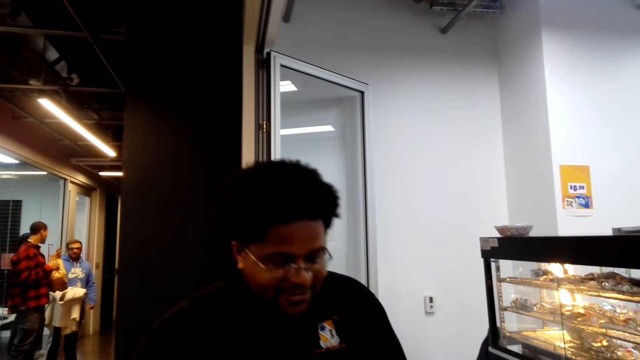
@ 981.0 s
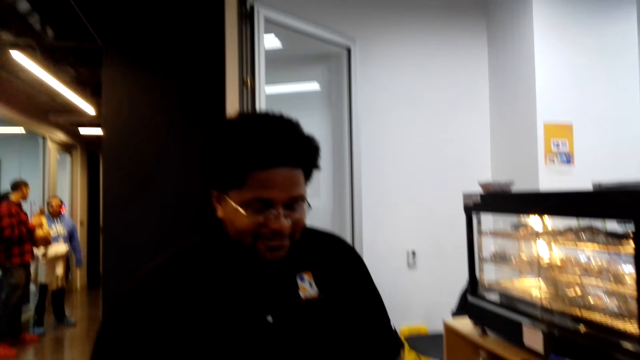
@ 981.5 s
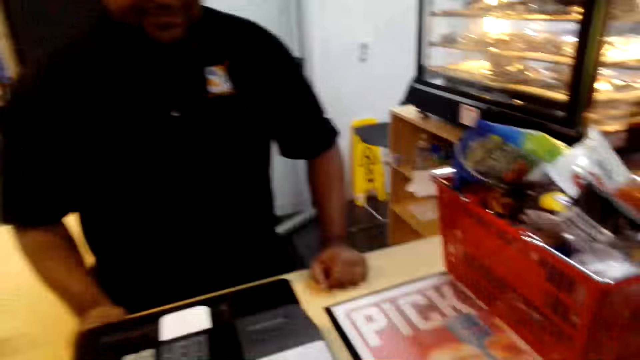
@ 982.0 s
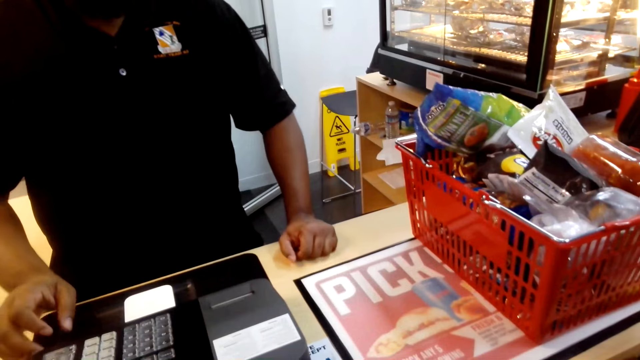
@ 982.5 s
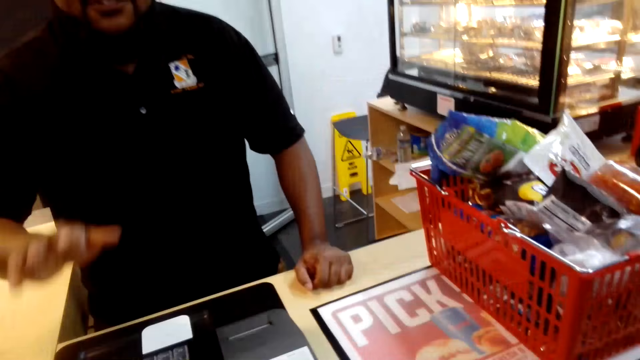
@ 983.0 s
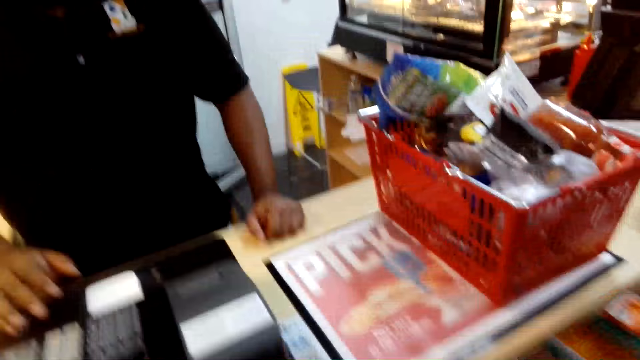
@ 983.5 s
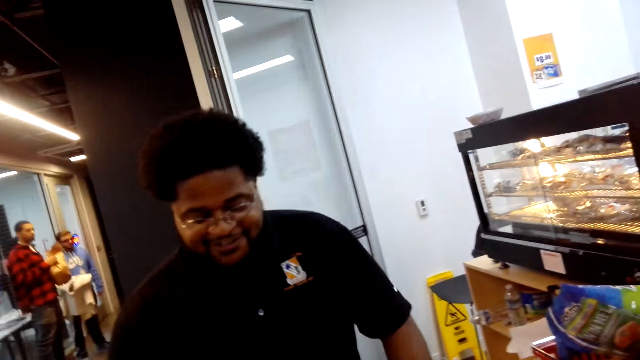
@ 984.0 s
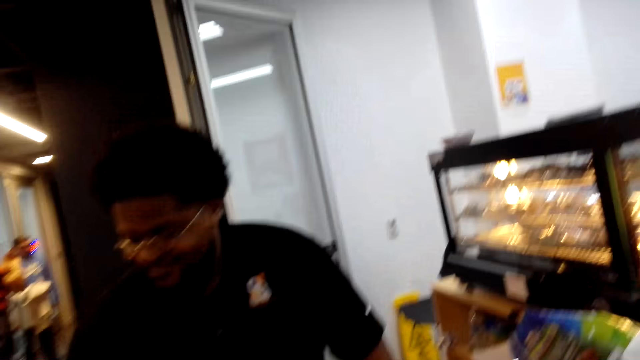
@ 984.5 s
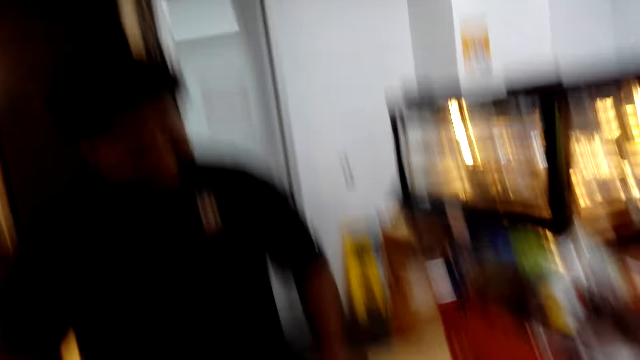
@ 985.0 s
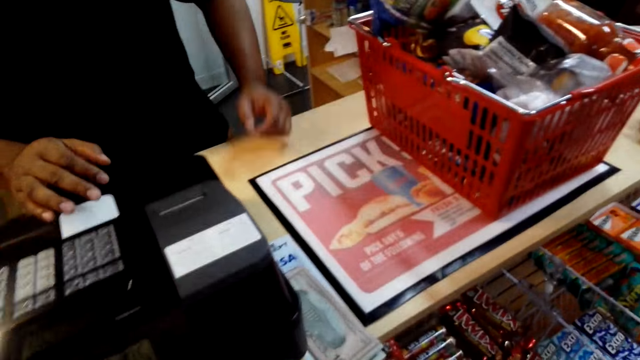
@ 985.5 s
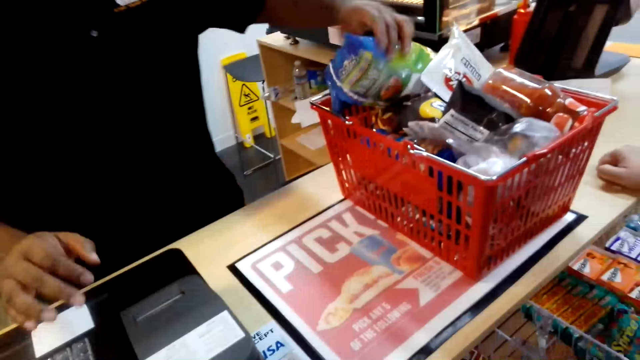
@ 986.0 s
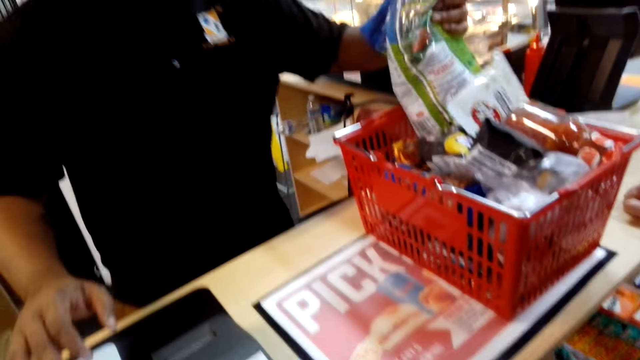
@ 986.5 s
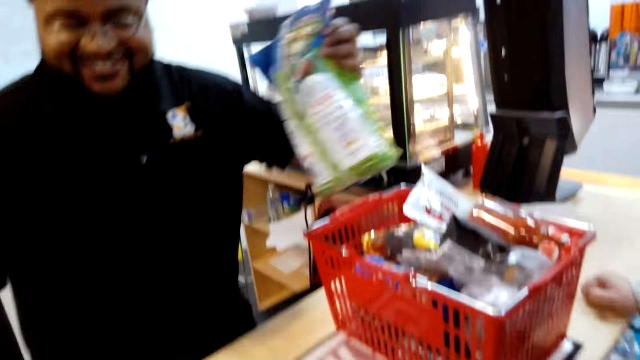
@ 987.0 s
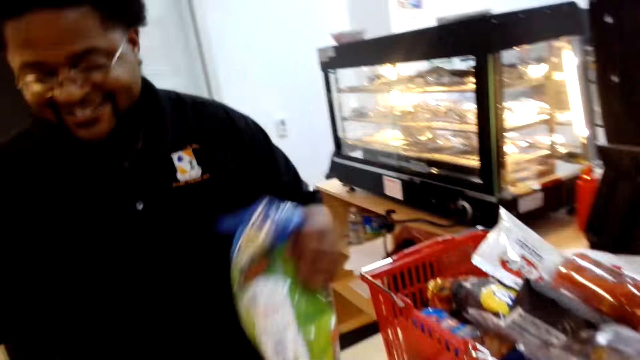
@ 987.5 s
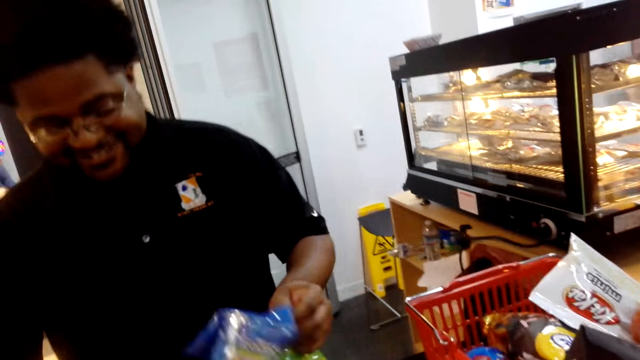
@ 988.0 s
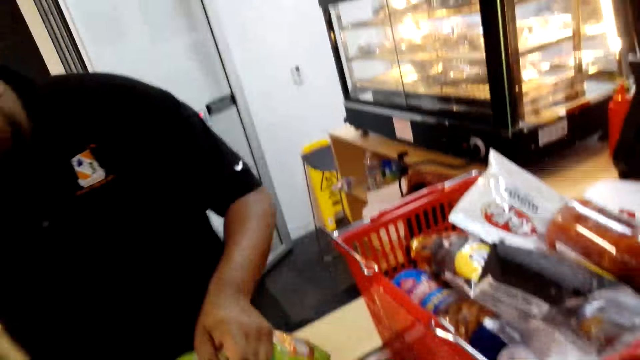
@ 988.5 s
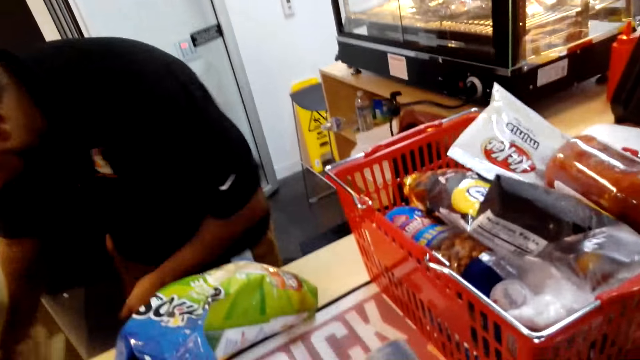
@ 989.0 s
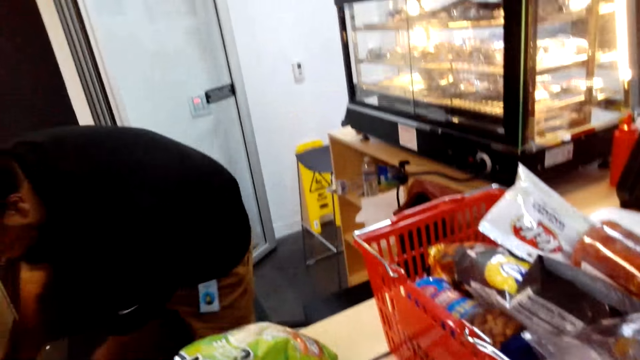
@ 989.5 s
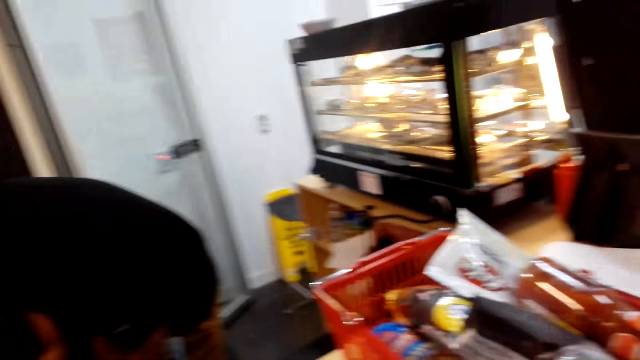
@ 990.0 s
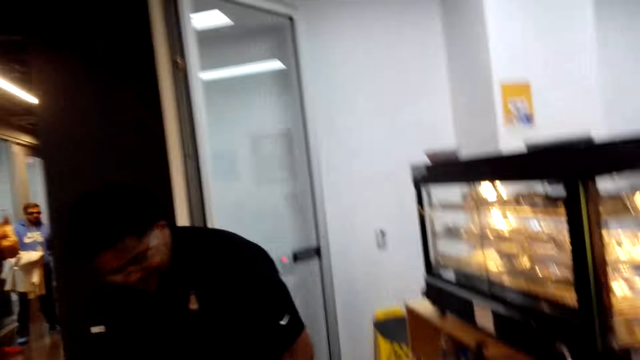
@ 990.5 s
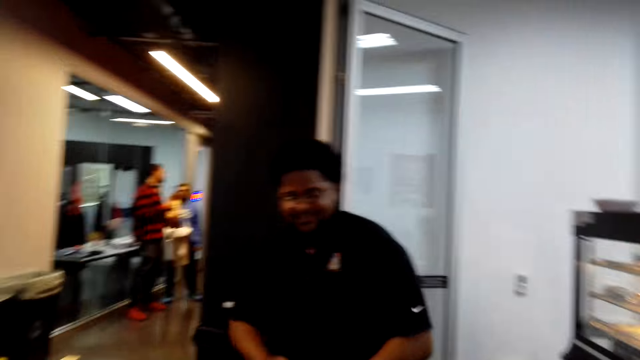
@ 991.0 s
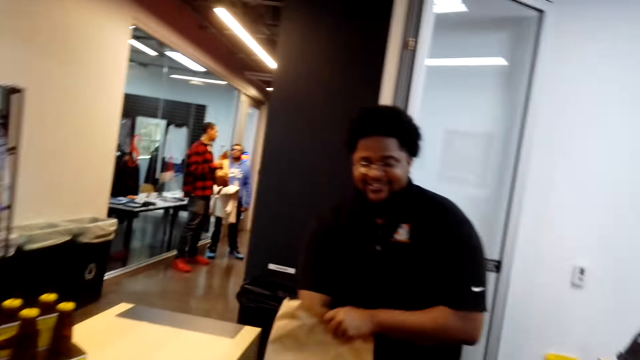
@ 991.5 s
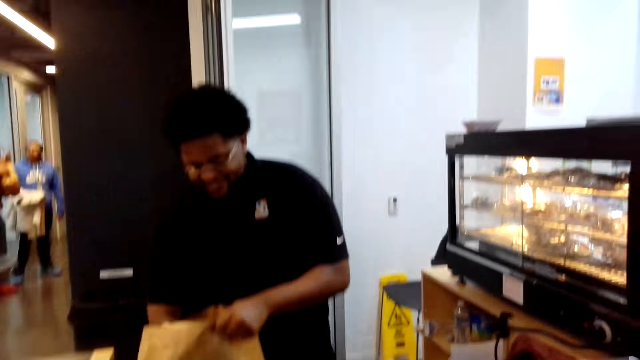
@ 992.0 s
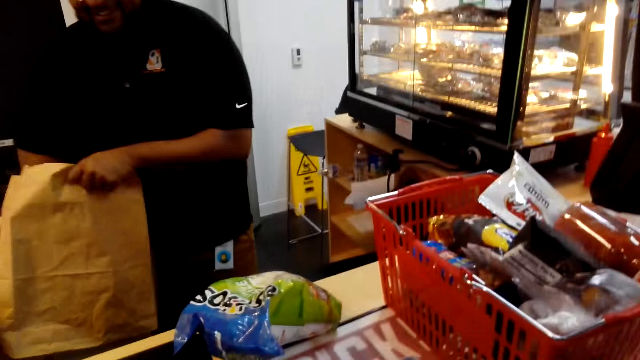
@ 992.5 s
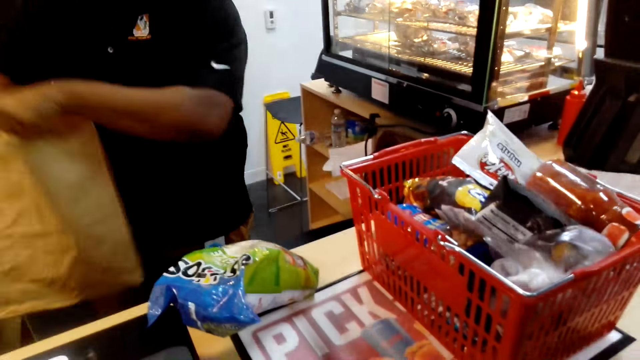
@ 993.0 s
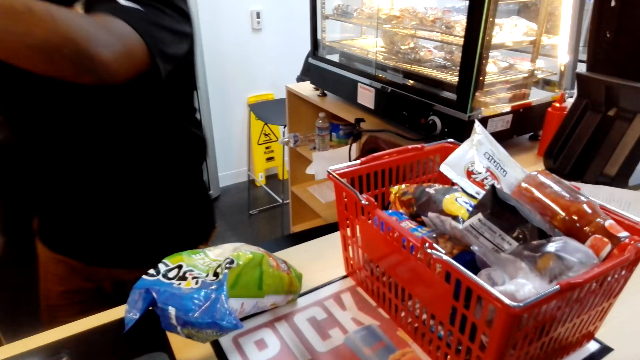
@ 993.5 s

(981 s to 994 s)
A man picks up something from the carrier, places something on the table and picks up the bag from the floor.

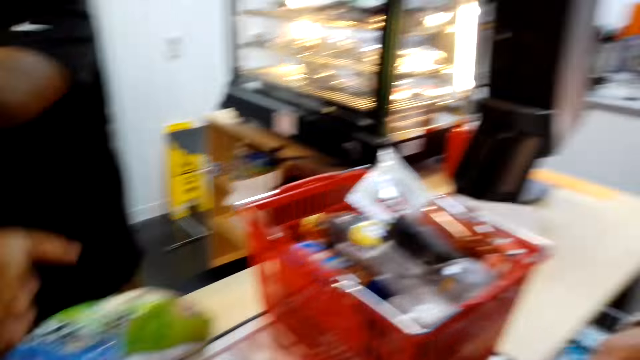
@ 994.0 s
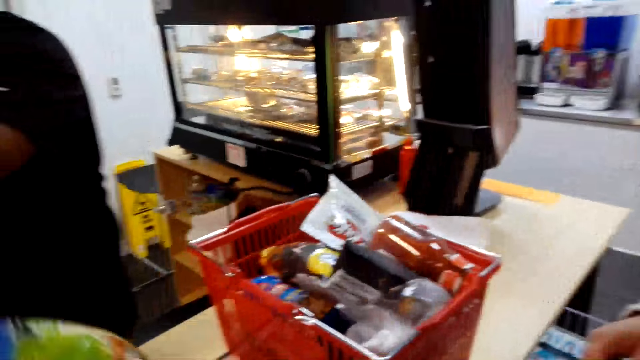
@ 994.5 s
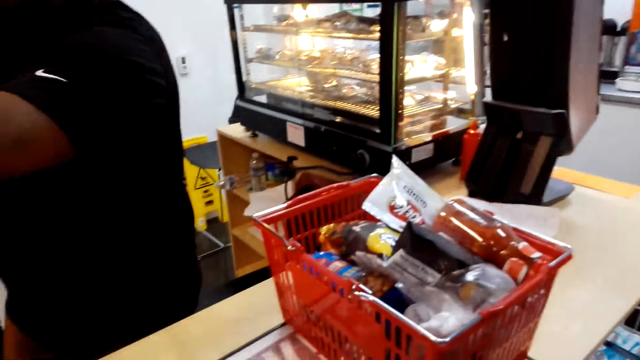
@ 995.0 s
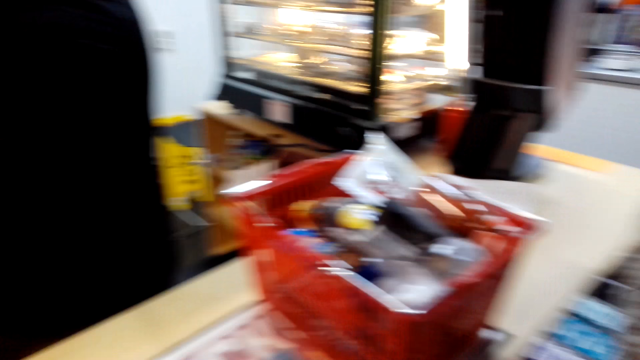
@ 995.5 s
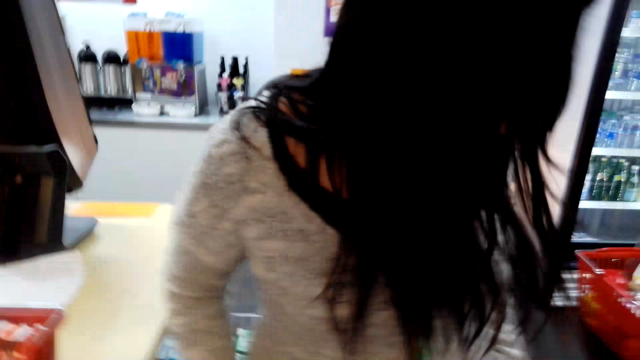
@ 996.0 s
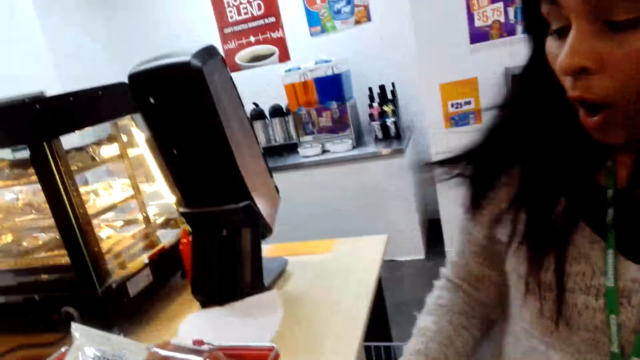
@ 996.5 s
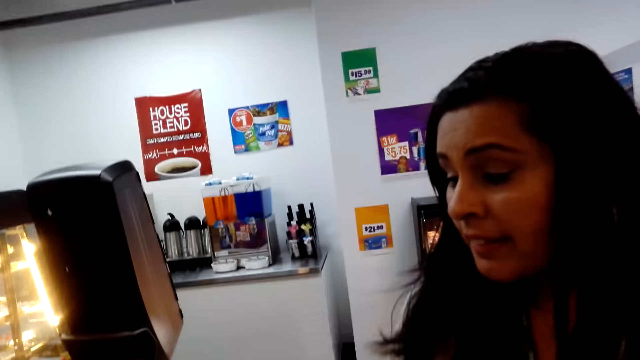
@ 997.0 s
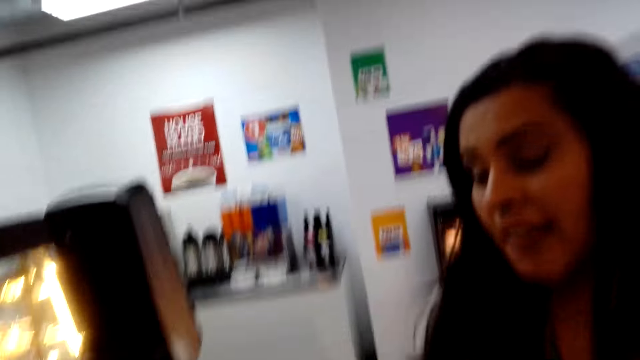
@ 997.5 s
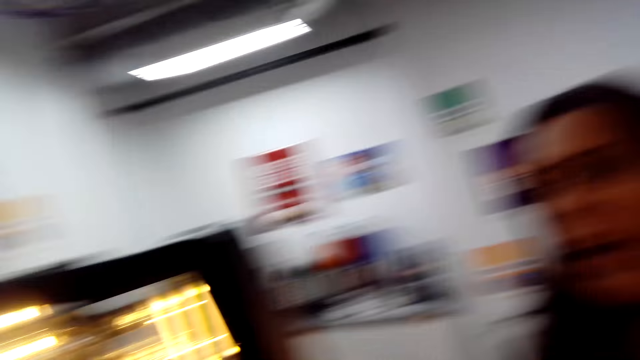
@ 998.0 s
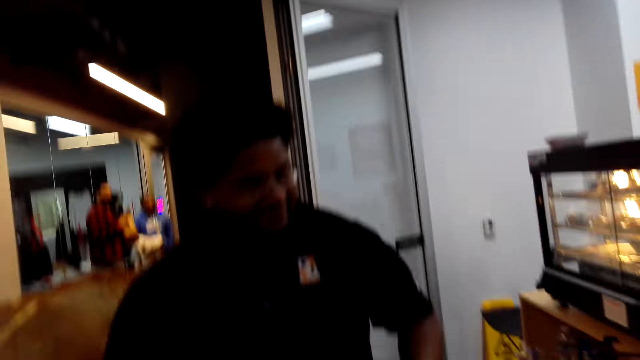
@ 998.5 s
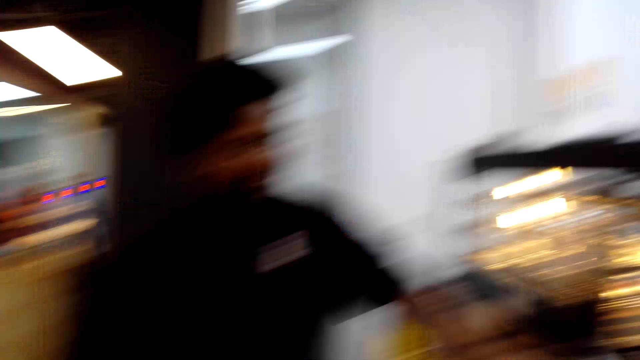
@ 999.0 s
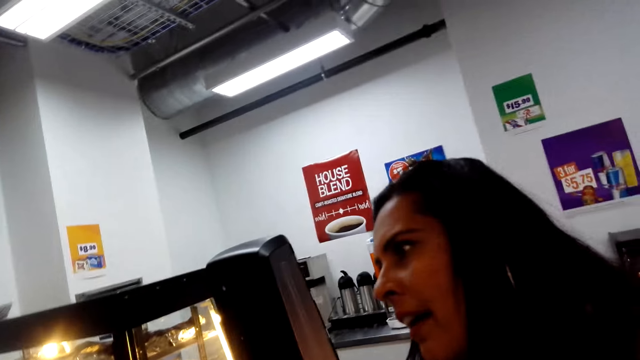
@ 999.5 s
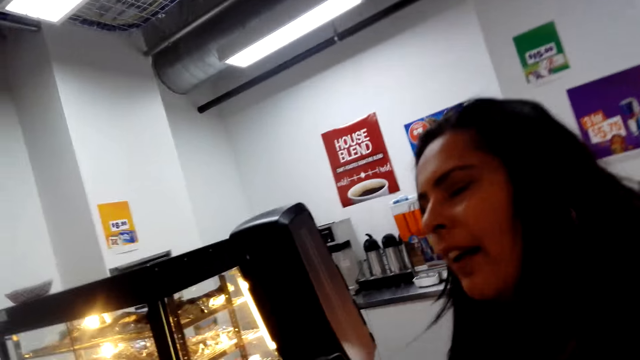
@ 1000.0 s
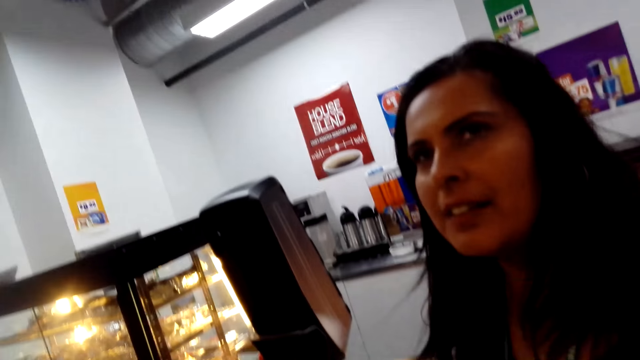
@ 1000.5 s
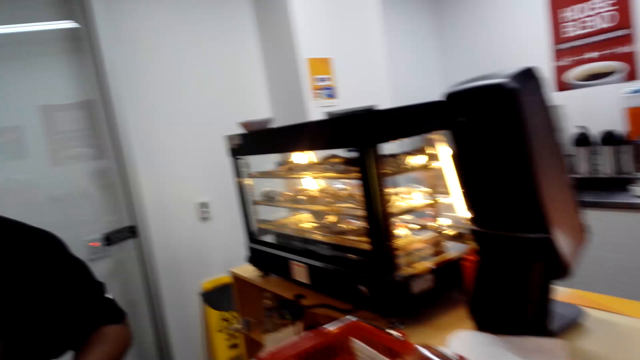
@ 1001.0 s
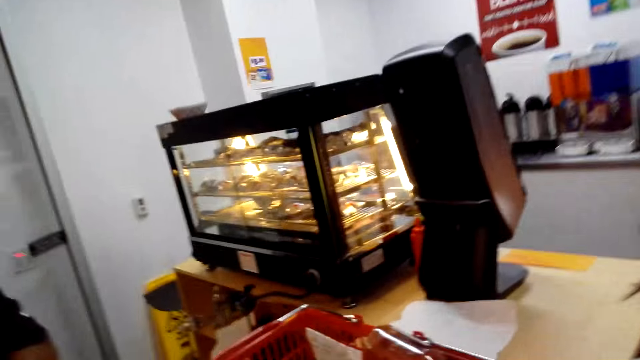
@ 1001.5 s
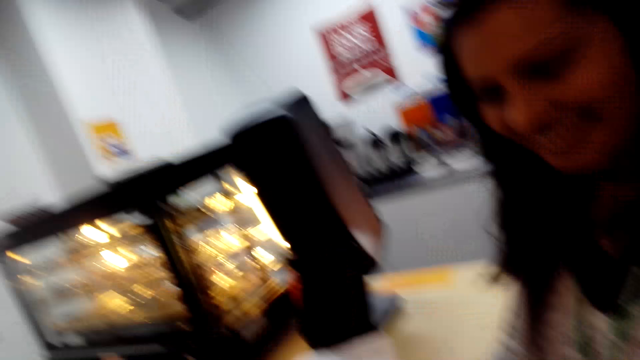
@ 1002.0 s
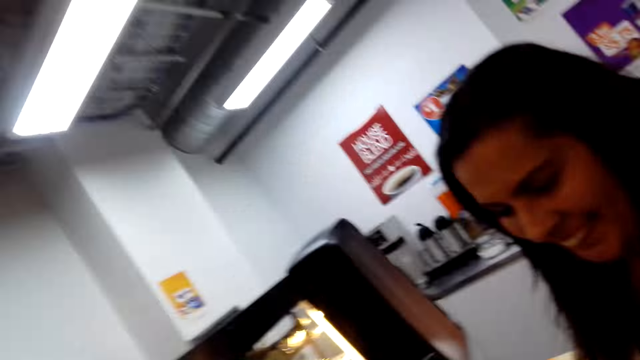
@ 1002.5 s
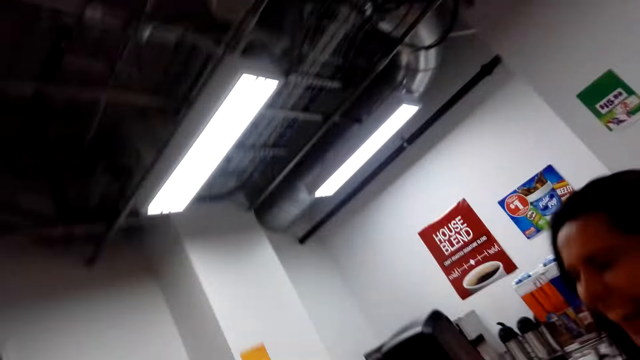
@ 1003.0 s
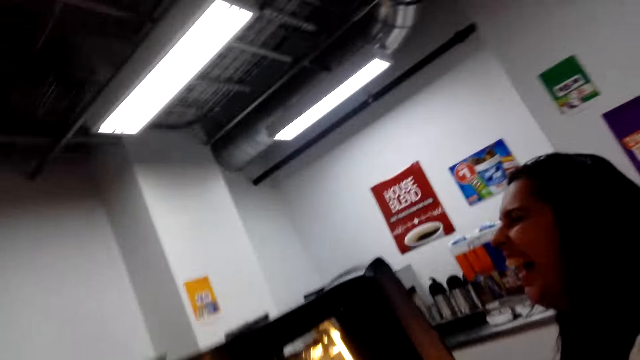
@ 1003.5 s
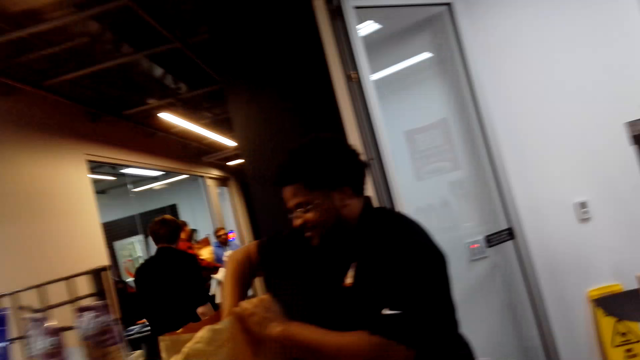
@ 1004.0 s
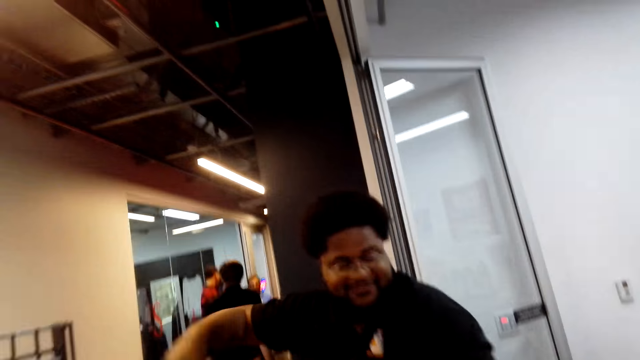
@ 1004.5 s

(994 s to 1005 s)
A man picks up something. The camera wearer looks at the lady ahead. They look around. They look at the lady ahead. They look around.
